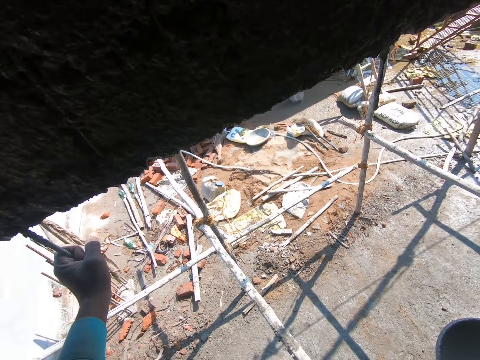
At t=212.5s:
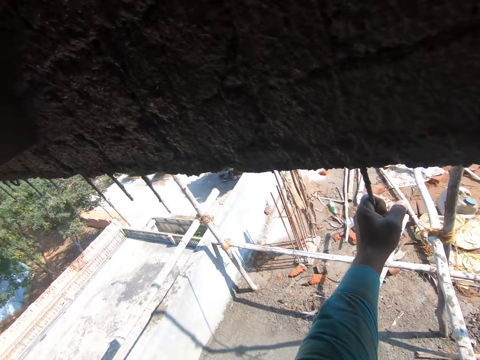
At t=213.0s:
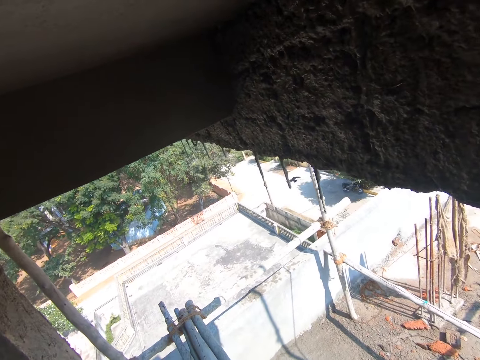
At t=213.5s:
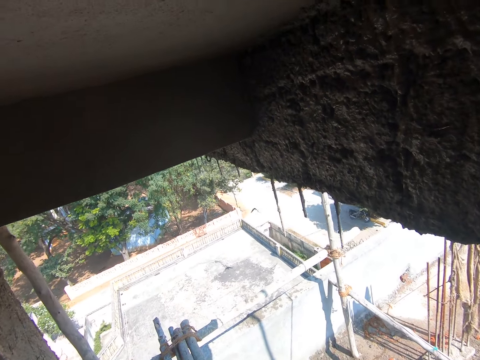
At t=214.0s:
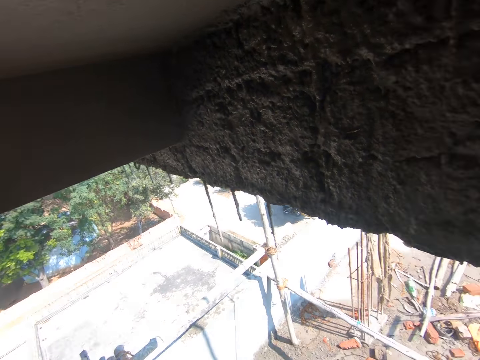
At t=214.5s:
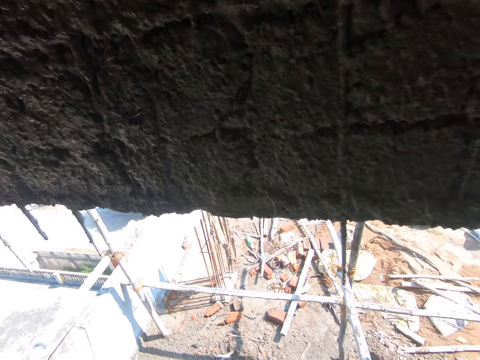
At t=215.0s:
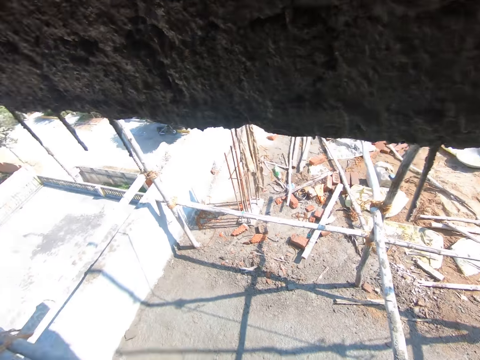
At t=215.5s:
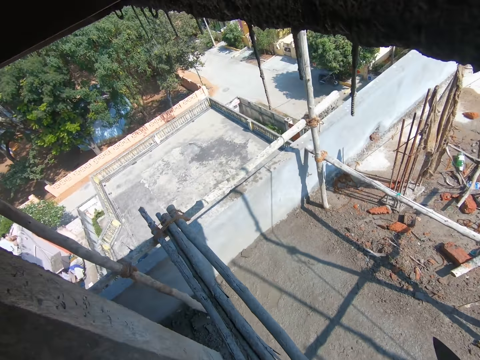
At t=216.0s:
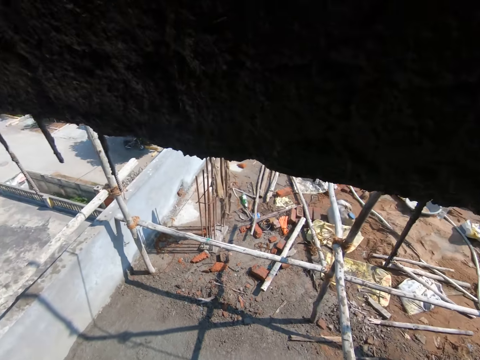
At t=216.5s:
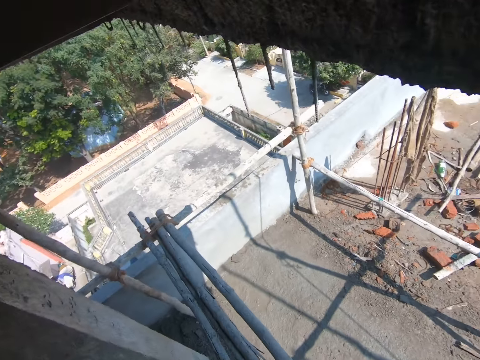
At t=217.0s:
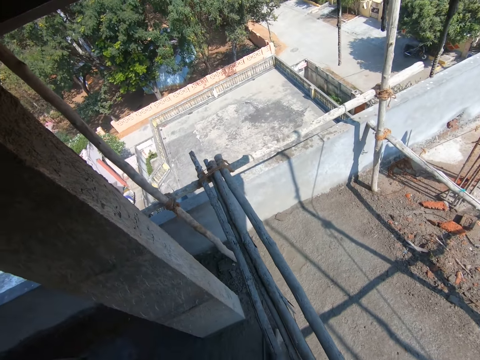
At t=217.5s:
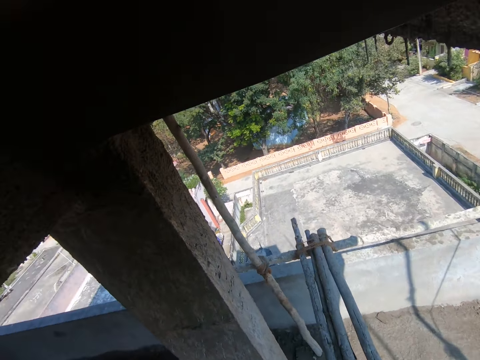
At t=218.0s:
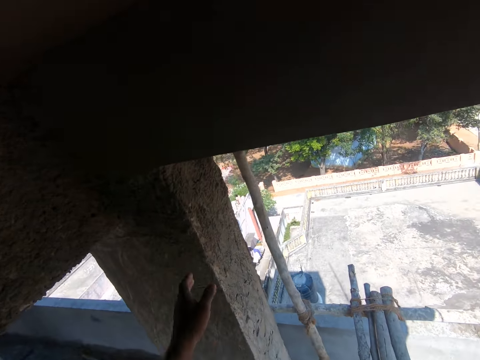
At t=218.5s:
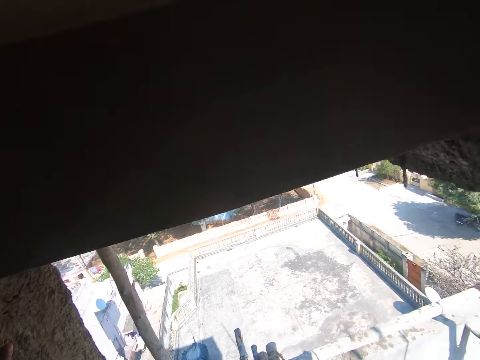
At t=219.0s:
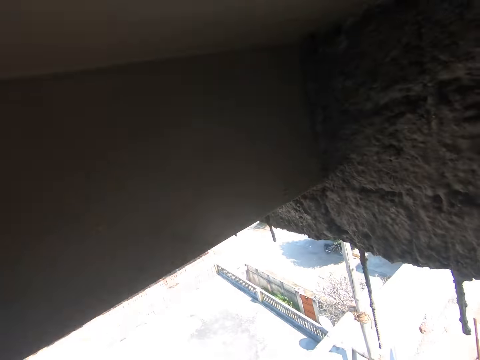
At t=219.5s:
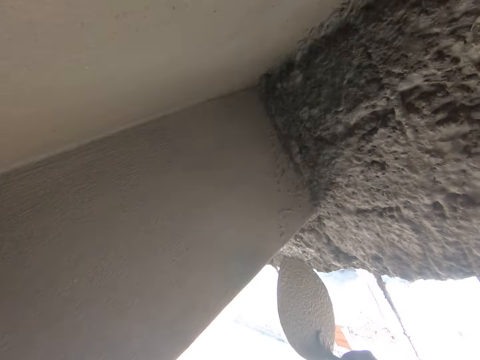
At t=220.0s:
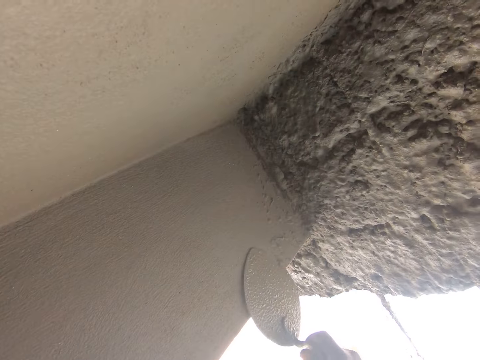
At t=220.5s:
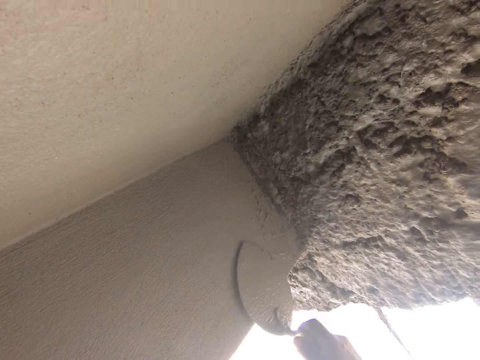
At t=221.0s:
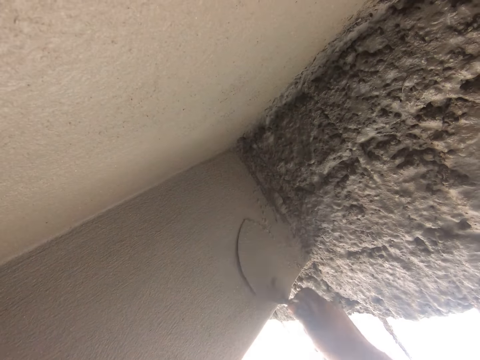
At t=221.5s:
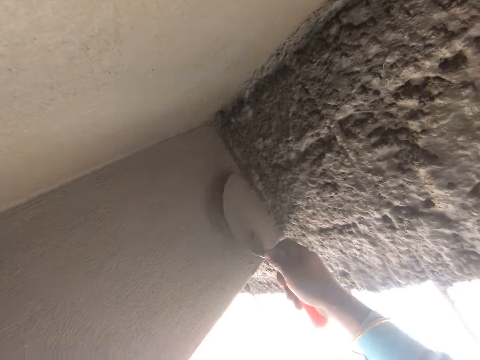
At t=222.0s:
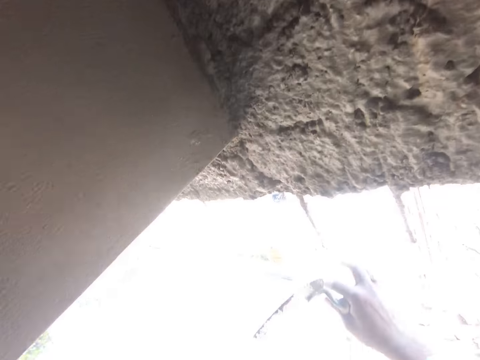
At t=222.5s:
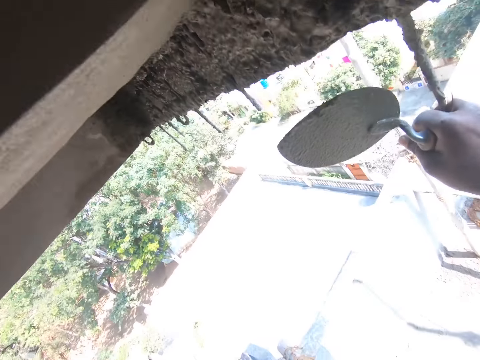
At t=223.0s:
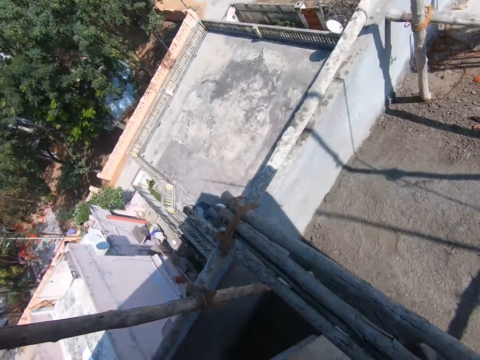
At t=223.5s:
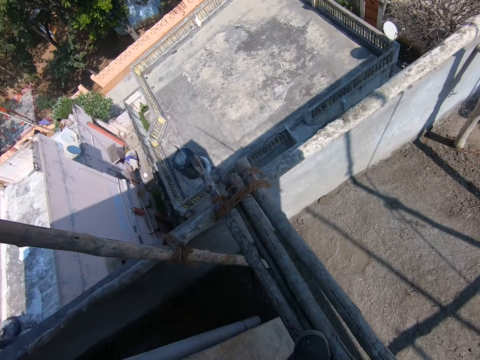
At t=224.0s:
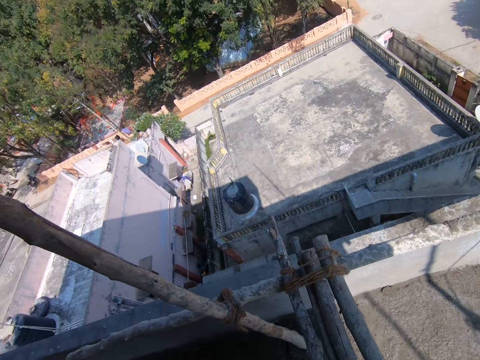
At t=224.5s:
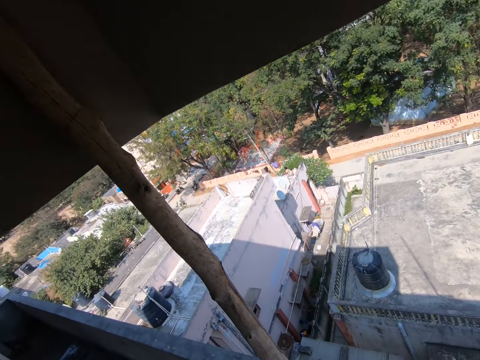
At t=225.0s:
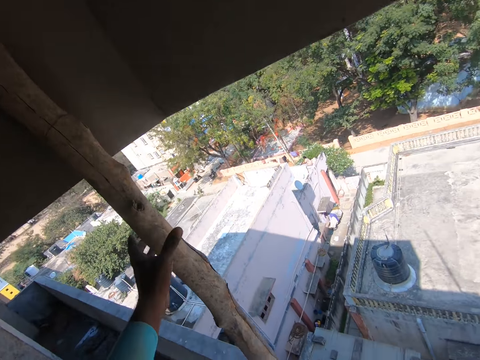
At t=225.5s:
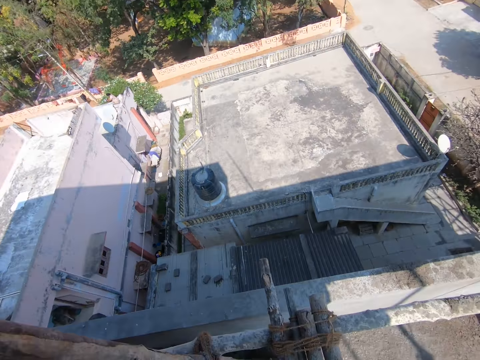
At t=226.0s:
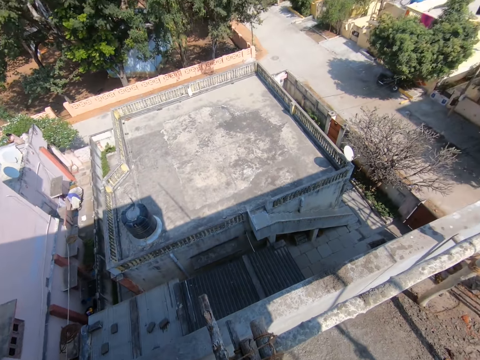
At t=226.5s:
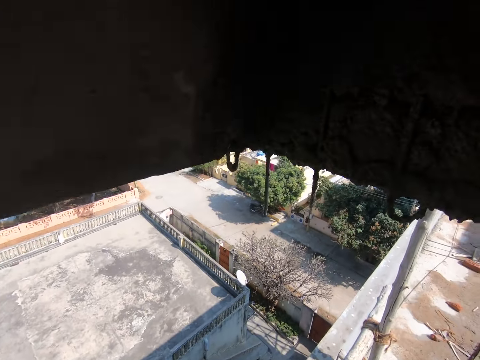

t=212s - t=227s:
The camera wearer looks around. He touches a wall with his left hand. He smoothens the wall with the trowel in his right hand. He holds an iron in the wall with his right hand. He holds the bamboo scaffolding with his right hand.

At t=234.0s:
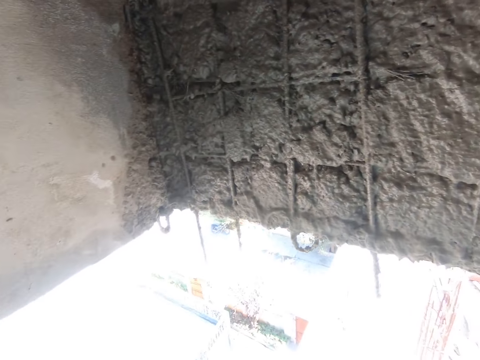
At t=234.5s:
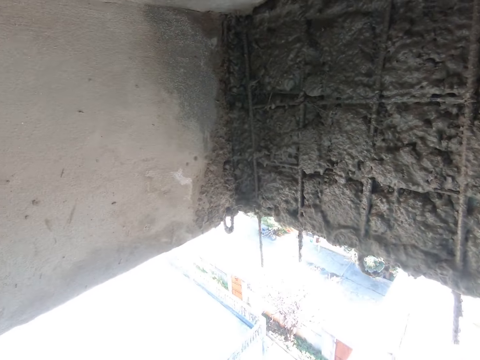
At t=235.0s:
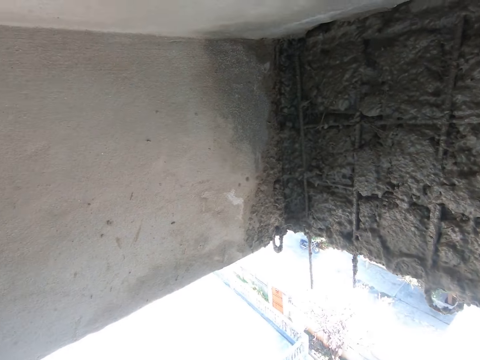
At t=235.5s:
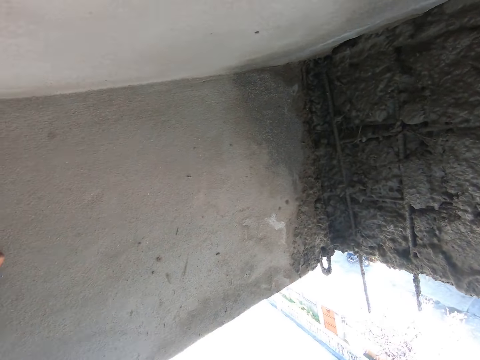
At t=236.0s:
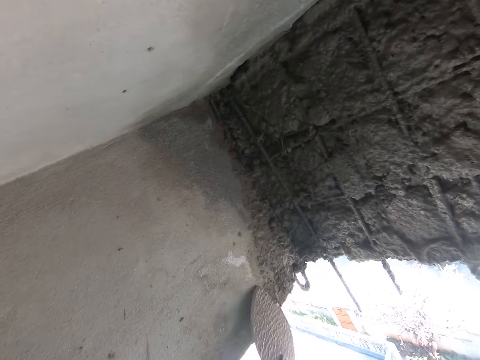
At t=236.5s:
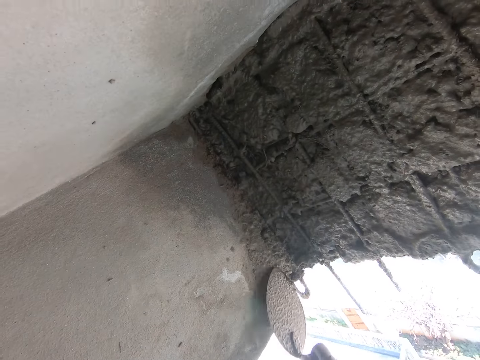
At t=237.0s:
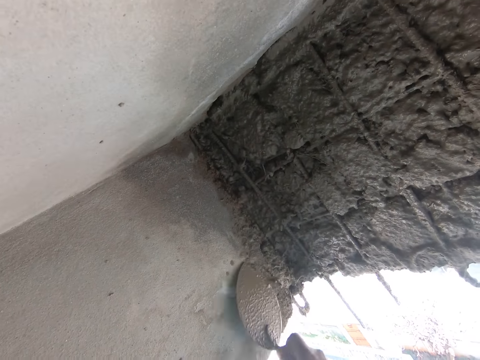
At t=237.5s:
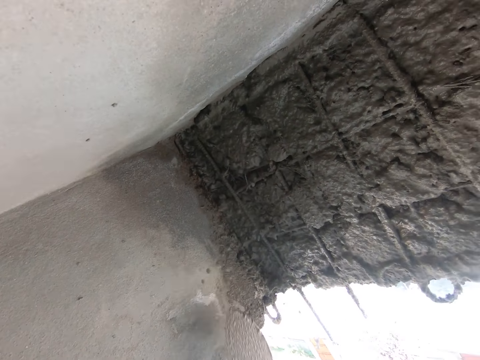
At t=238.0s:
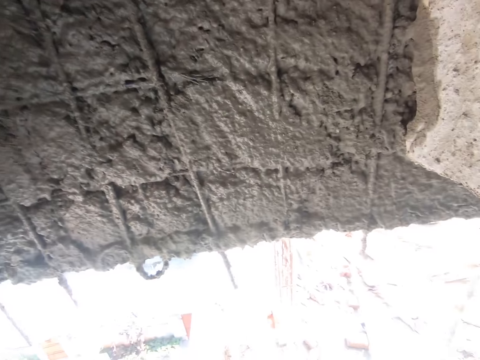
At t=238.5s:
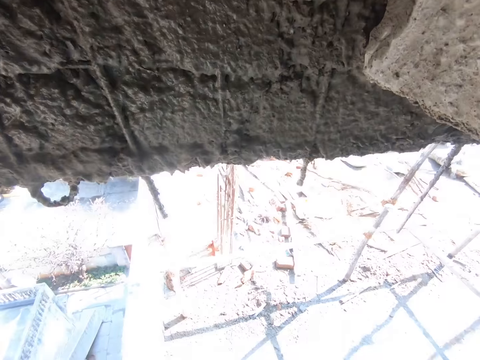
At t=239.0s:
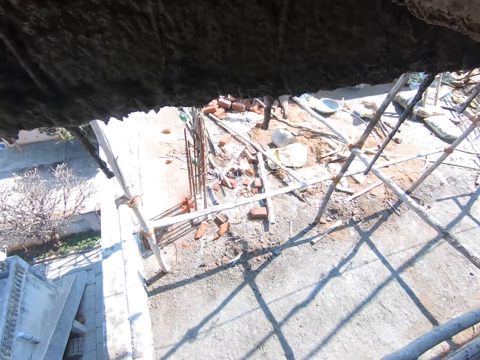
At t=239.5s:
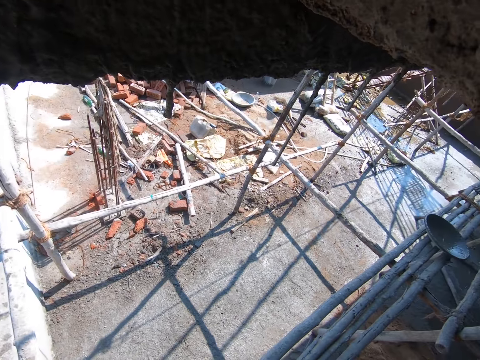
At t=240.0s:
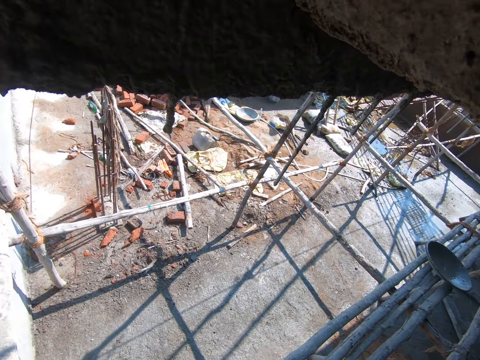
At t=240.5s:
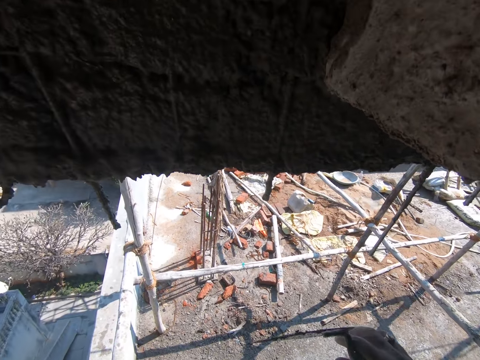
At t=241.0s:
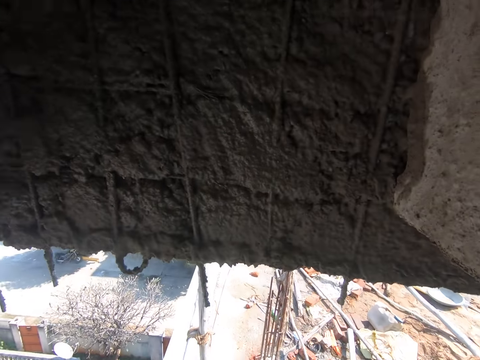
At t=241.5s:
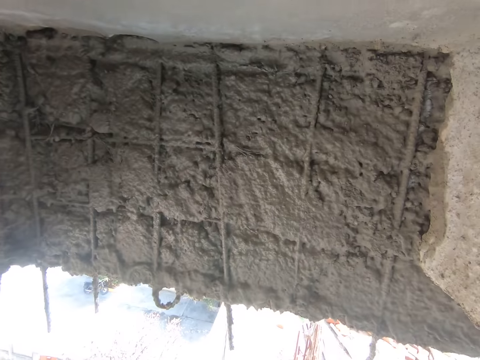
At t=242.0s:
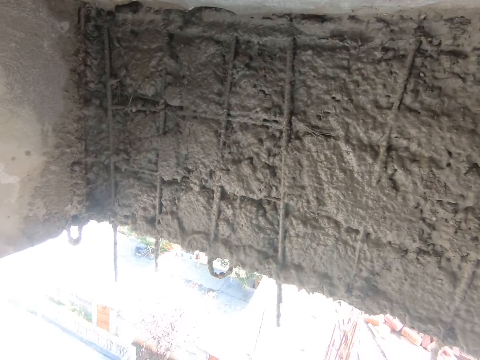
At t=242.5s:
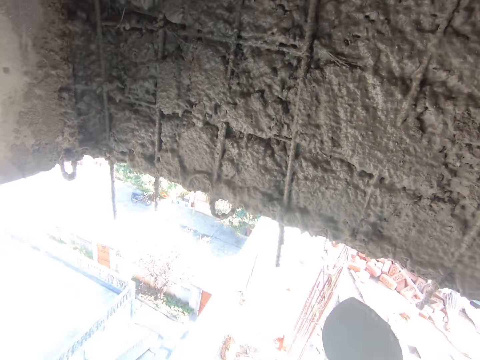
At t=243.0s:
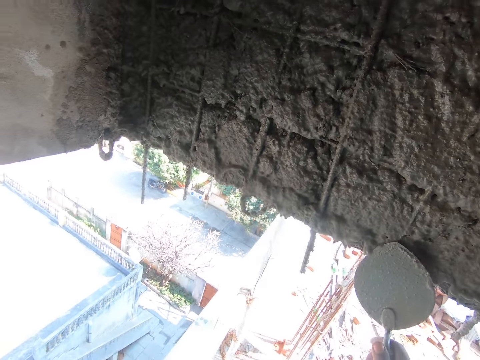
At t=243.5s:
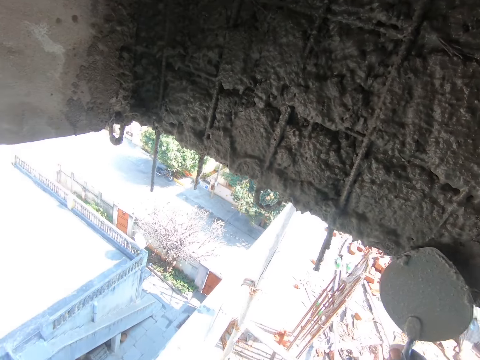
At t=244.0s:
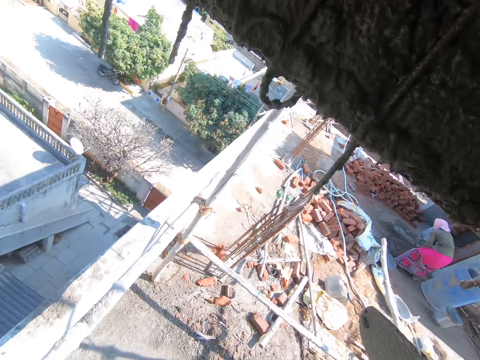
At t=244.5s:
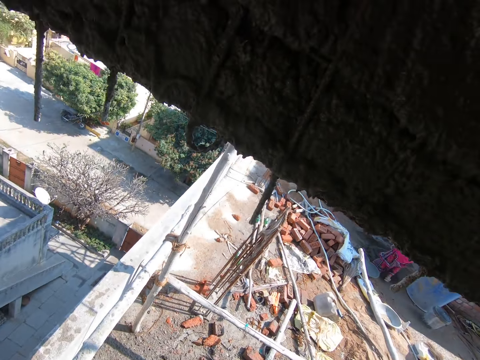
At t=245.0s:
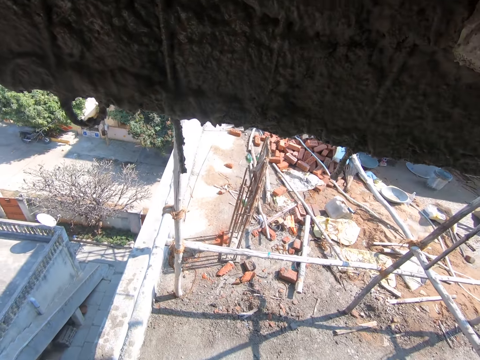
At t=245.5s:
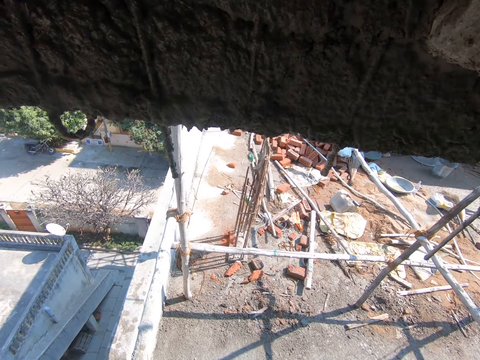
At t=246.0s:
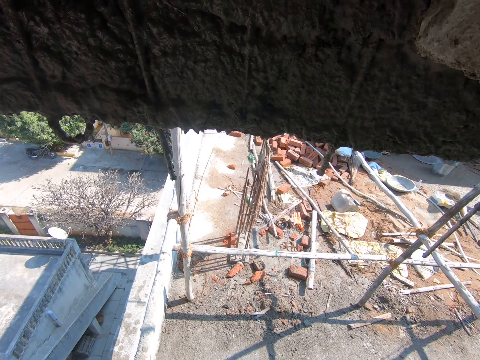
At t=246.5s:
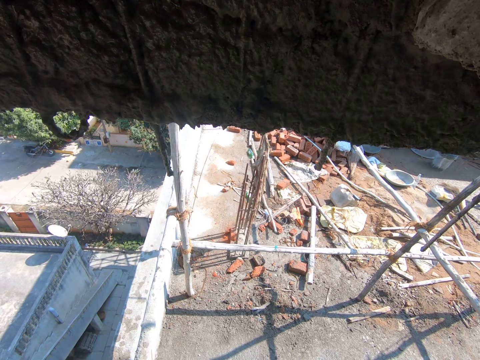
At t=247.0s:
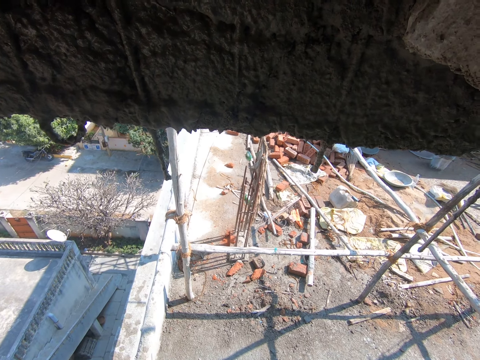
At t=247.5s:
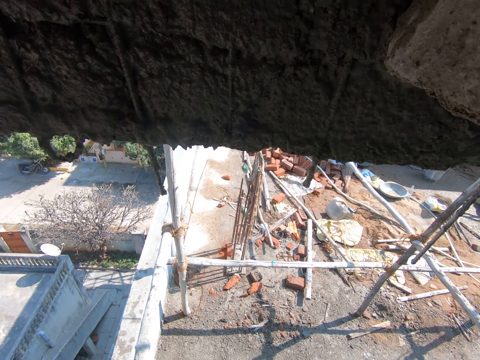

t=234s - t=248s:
The camera wearer scrapes sand from the wall with the trowel in his right hand. He removes sand from the wall with the trowel in his right hand.
